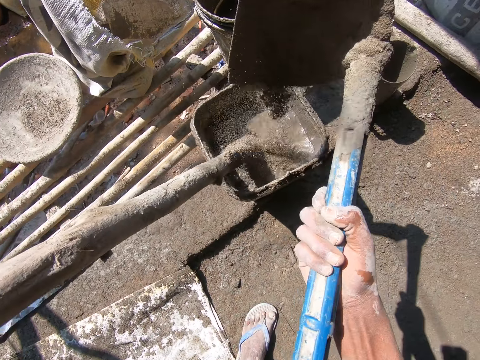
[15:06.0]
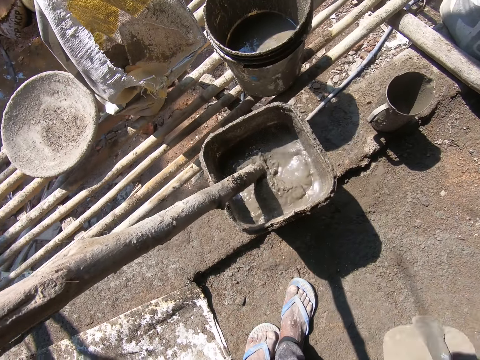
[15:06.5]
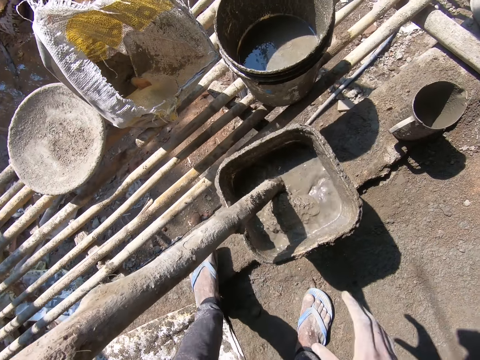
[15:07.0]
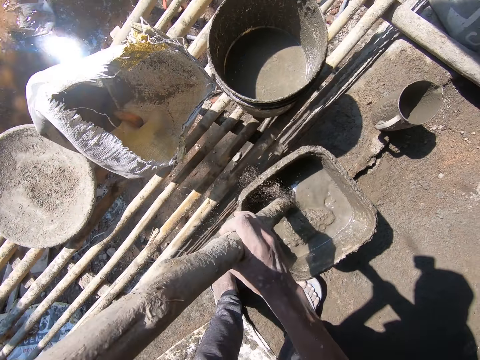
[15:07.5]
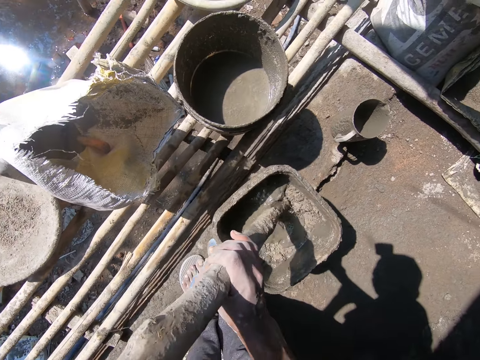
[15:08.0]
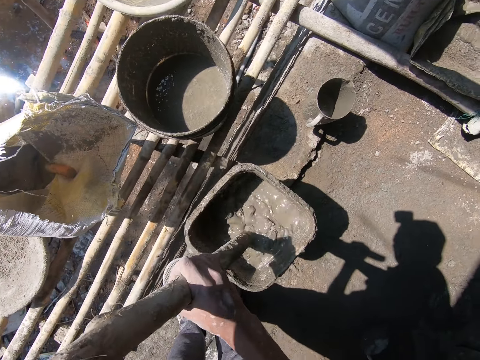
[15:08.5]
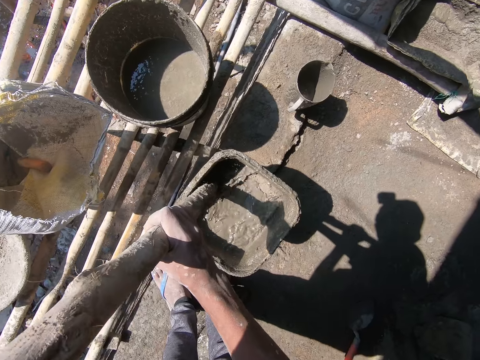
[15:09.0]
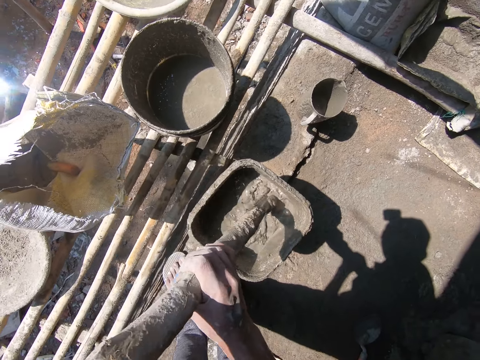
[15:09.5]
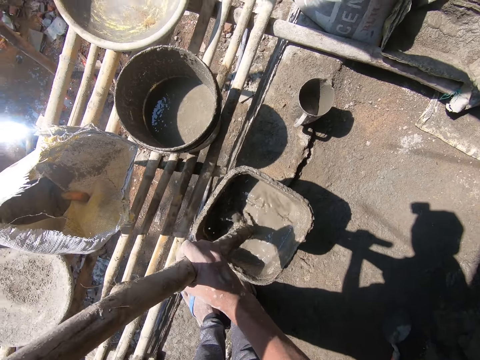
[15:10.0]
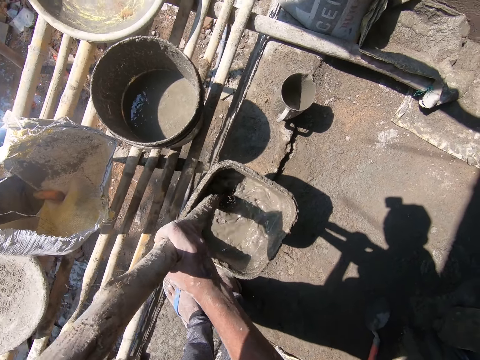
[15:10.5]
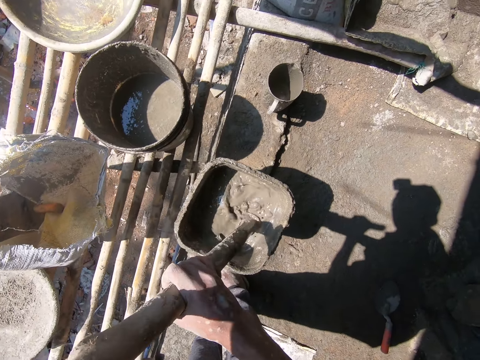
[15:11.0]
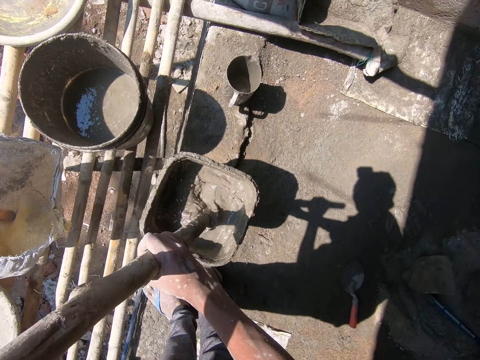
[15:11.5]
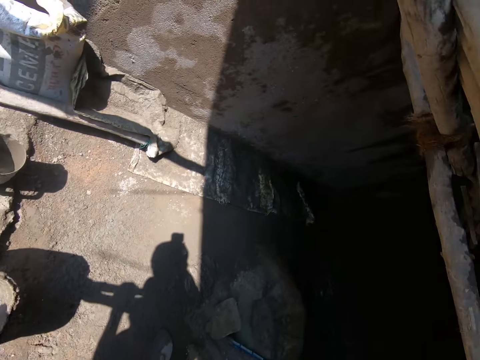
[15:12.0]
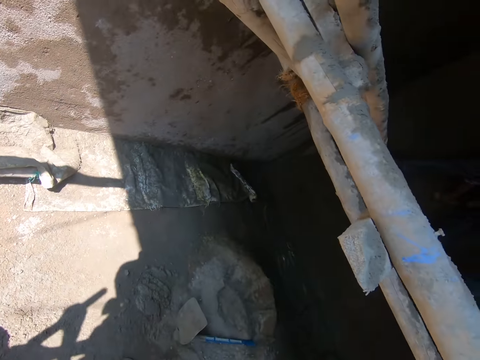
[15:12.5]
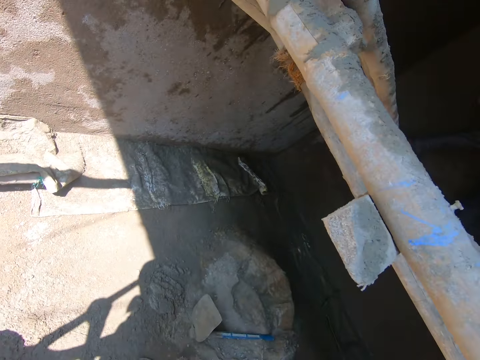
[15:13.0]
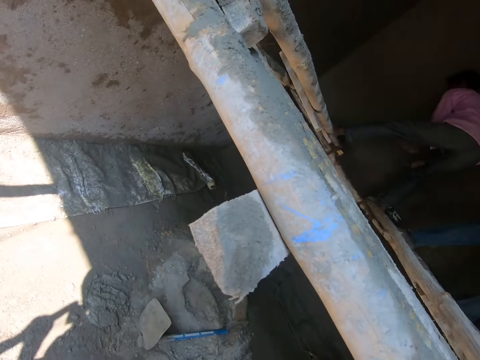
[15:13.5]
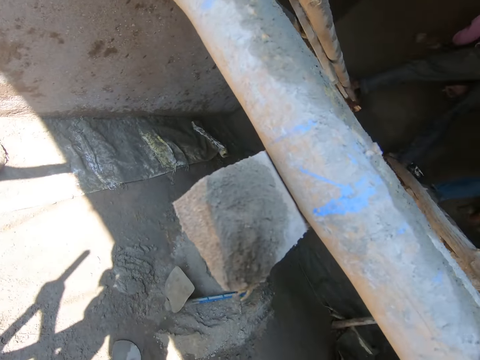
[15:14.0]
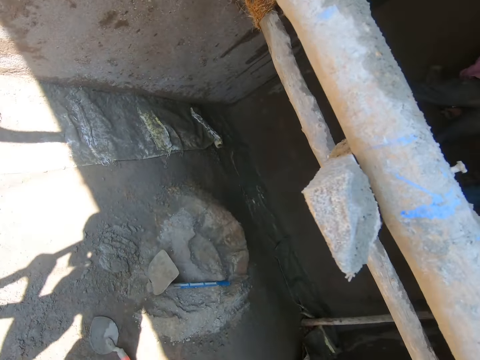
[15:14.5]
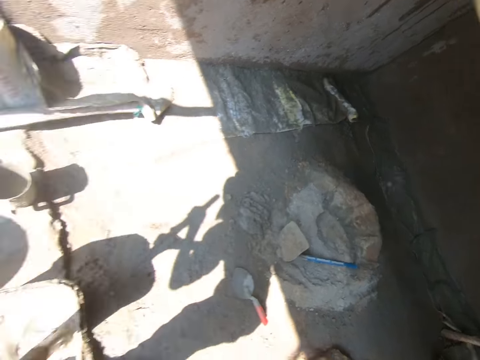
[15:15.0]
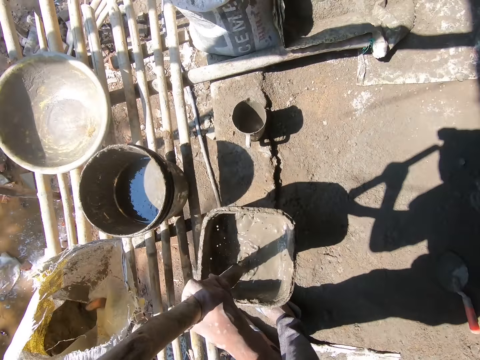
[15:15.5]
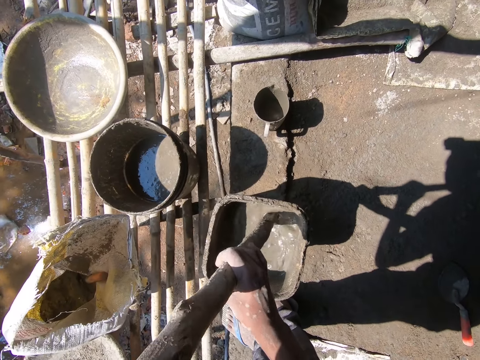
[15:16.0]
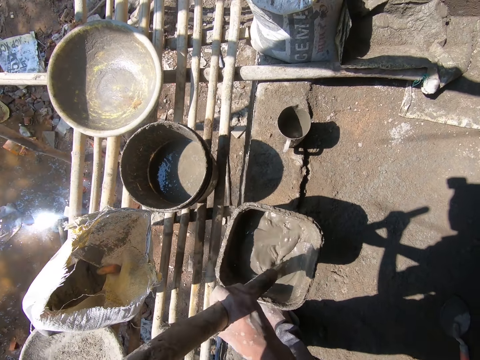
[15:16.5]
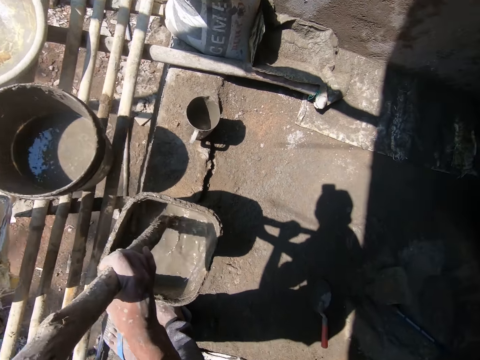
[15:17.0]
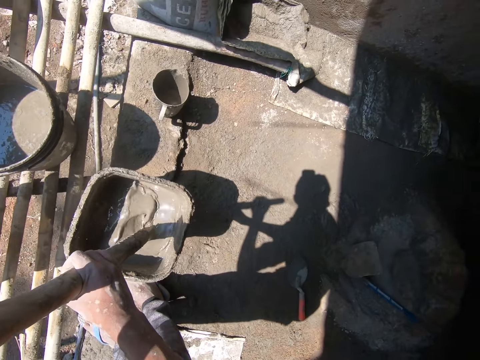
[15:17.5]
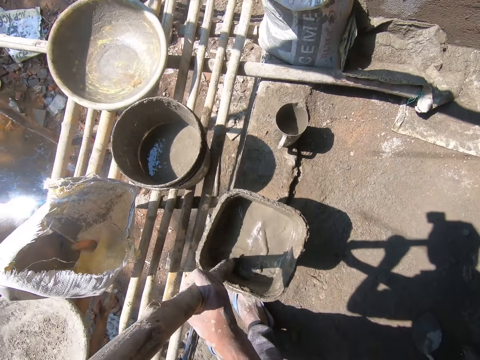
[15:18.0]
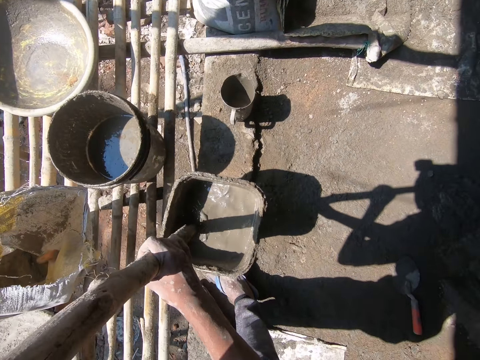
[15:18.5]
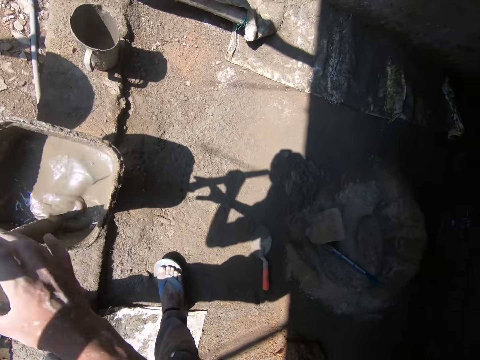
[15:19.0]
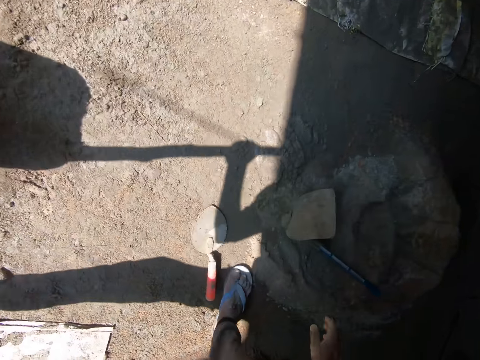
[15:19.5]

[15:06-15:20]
The camera wearer puts the sand and cement mixture in a bucket. They put the hoe on the floor. They pick up the wood. They stir the mortar with the wood. They look around. They stir the mortar with the wood.

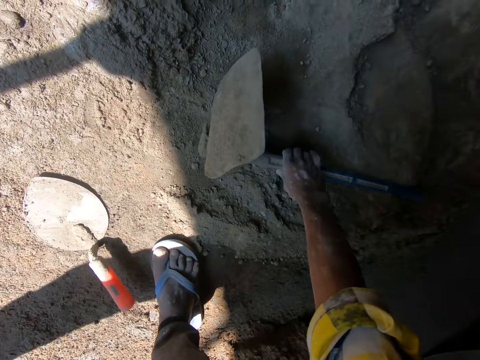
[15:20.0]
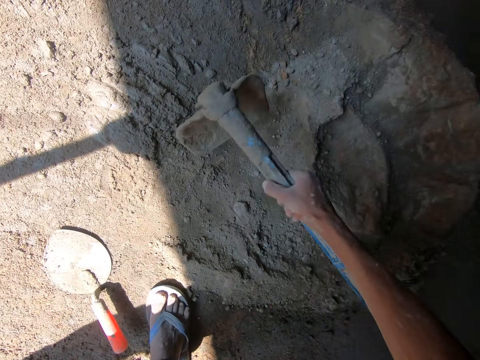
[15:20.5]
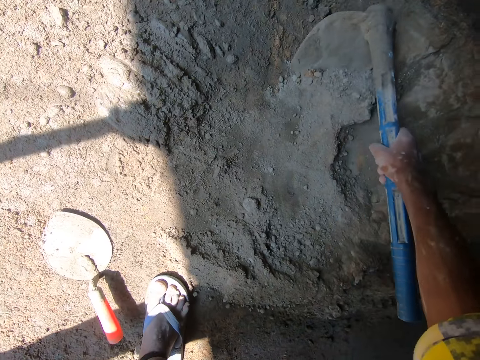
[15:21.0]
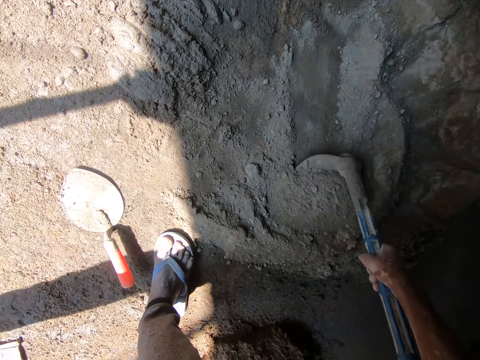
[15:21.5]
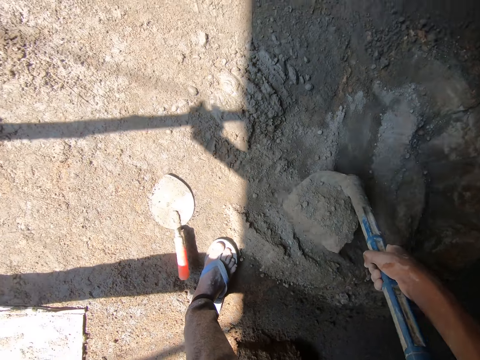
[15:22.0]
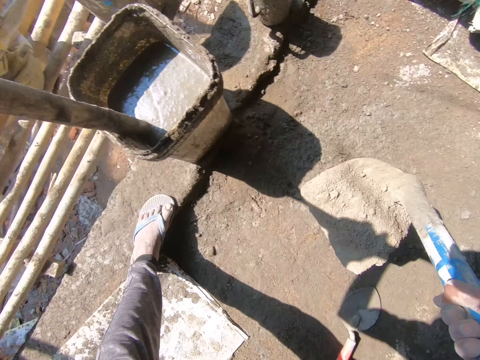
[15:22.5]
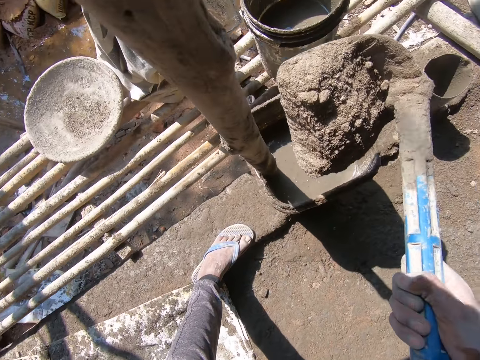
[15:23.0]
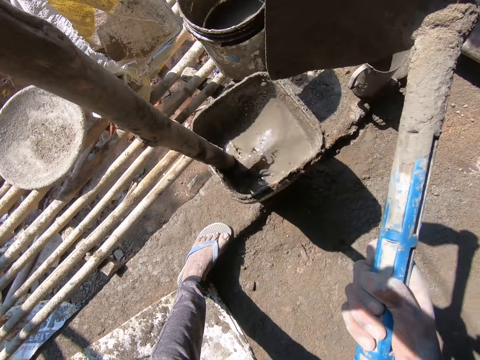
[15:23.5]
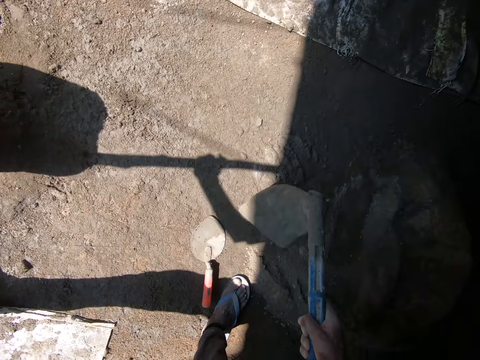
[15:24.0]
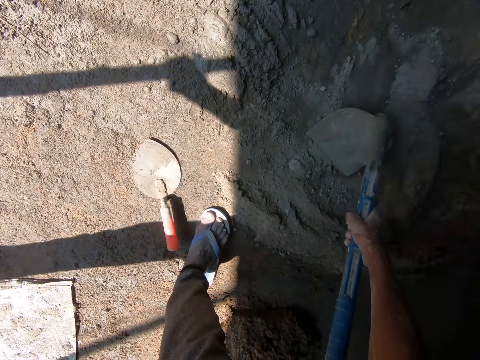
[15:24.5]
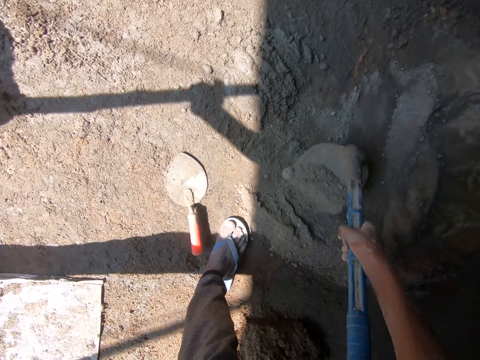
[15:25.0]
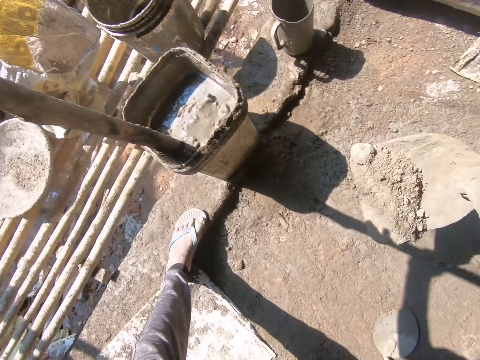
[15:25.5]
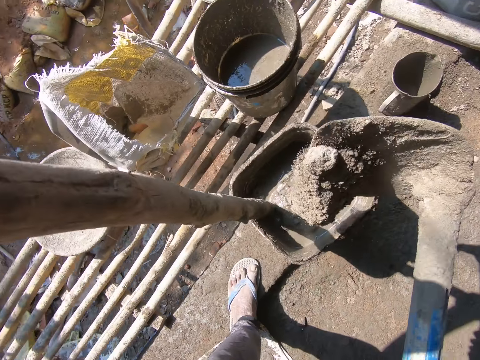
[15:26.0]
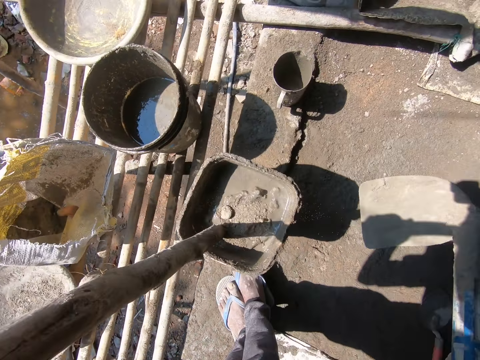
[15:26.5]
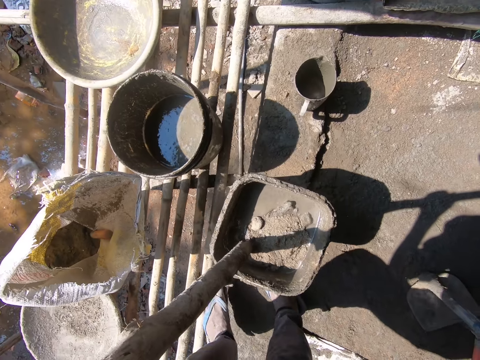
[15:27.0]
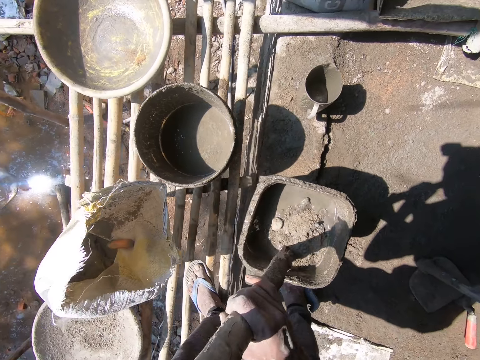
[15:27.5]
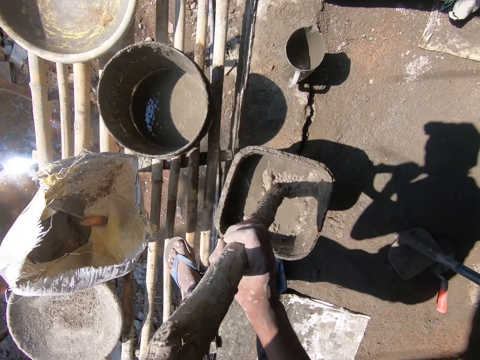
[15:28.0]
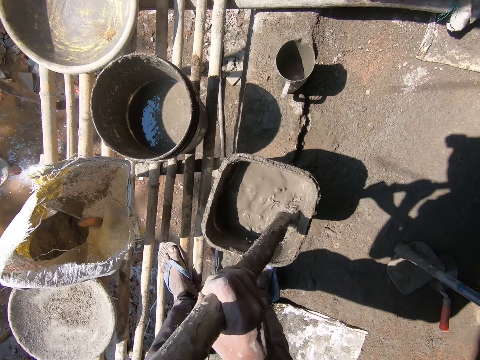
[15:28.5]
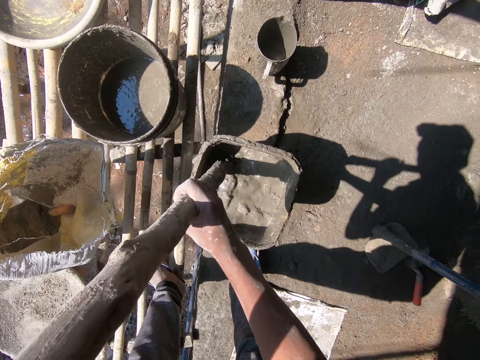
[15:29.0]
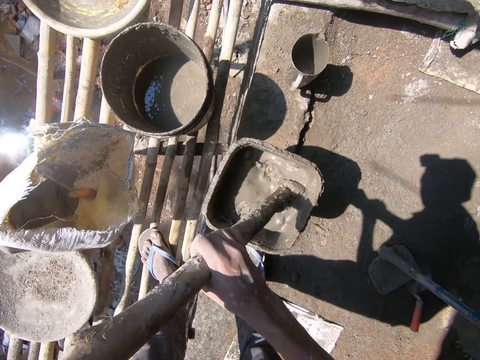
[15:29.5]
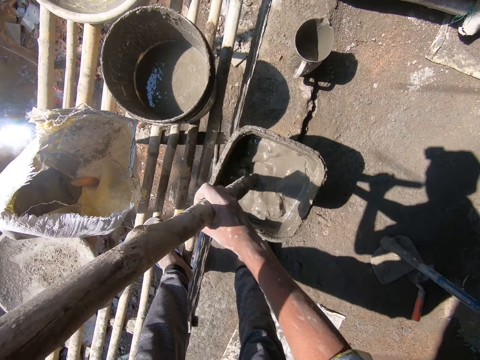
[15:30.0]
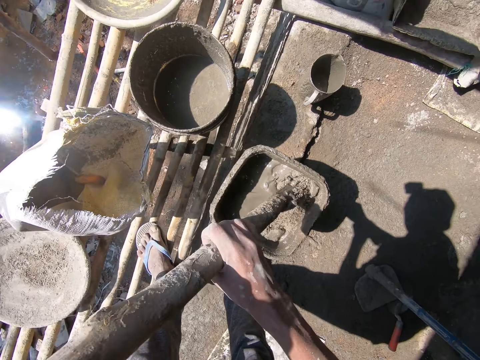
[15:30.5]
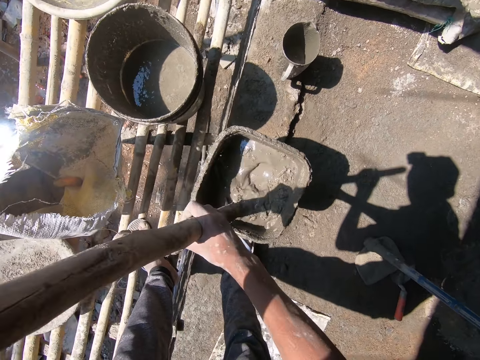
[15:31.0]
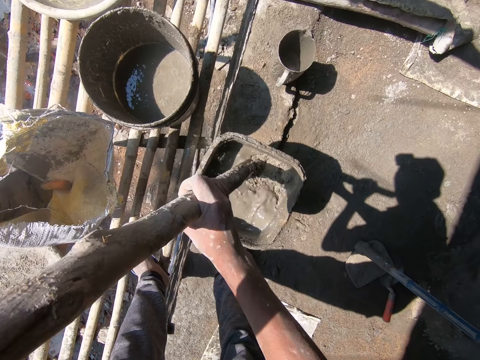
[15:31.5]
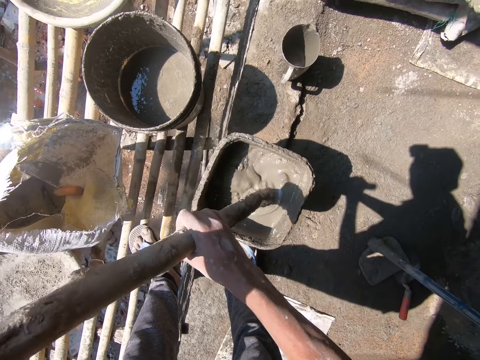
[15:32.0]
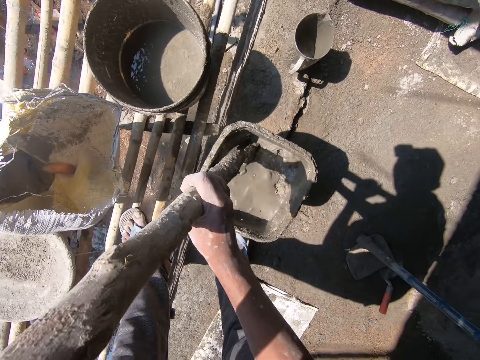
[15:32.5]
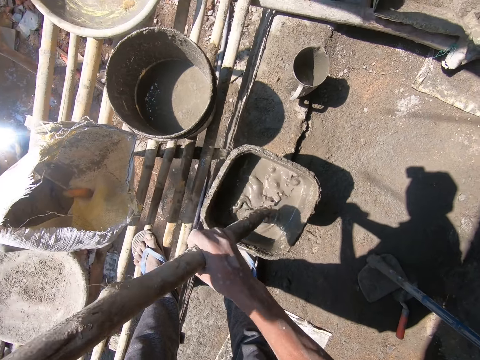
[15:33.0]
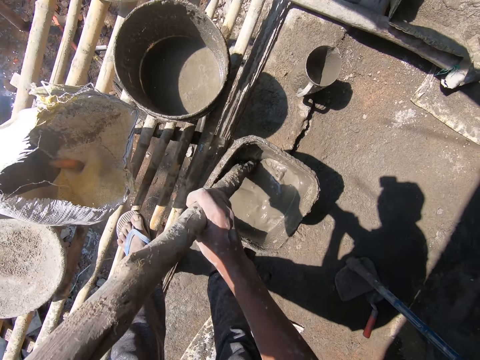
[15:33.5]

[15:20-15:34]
The camera wearer picks up the hoe. They scoop the sand and cement mixture with the hoe. They put the sand and cement mixture in a bucket. They scoop the sand and cement mixture with the hoe. They put the sand and cement mixture in the bucket. They put the hoe on the floor. They hold the wood. They stir the mortar with the wood.
